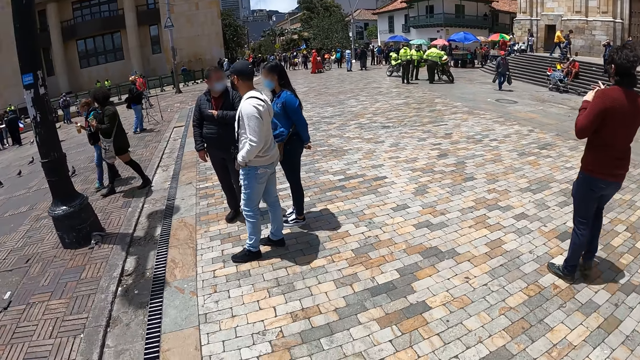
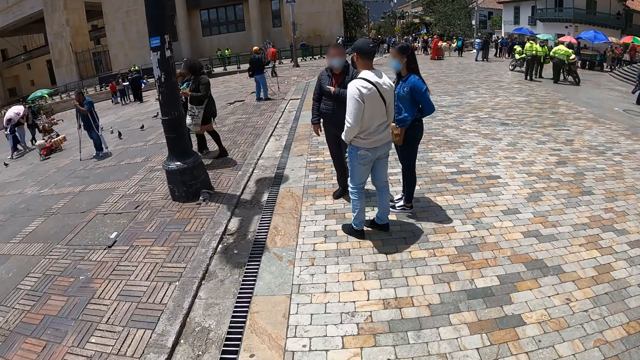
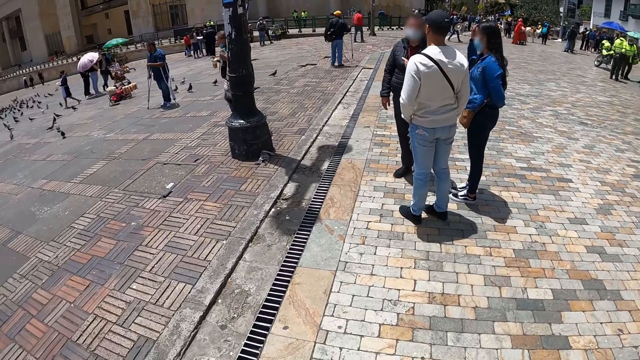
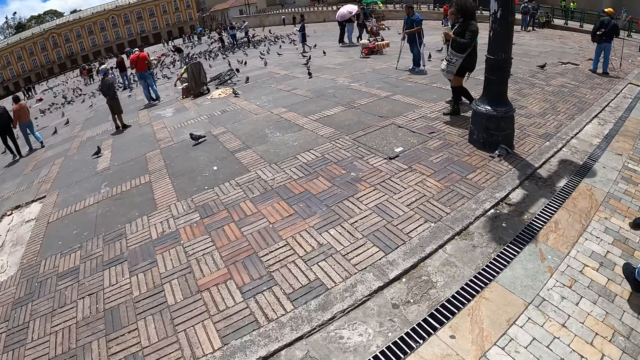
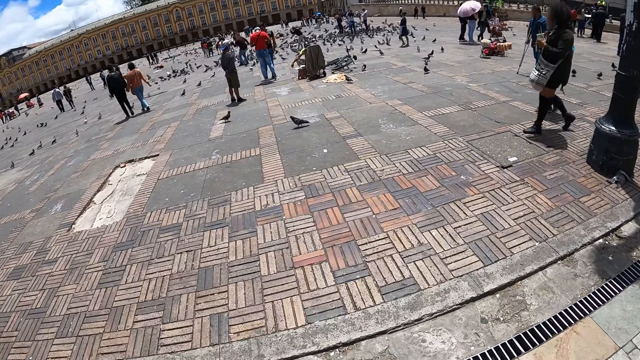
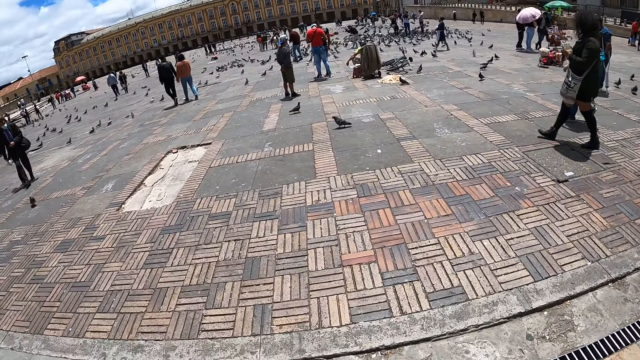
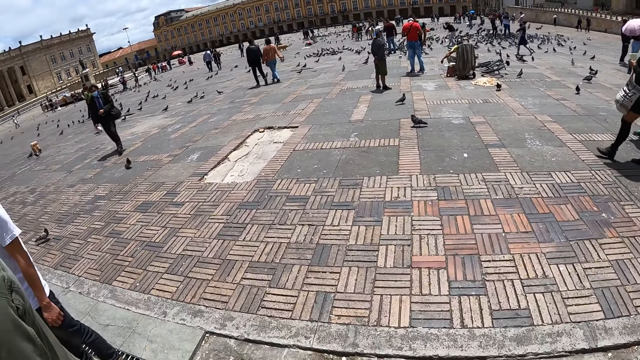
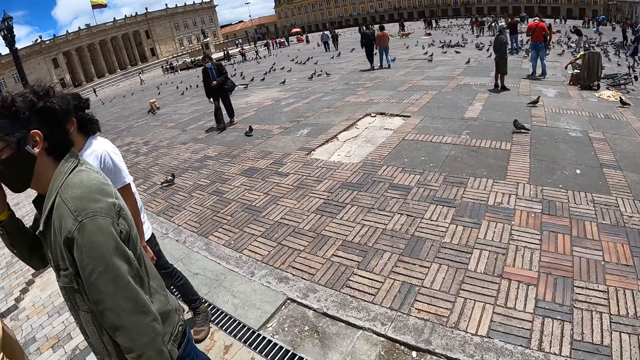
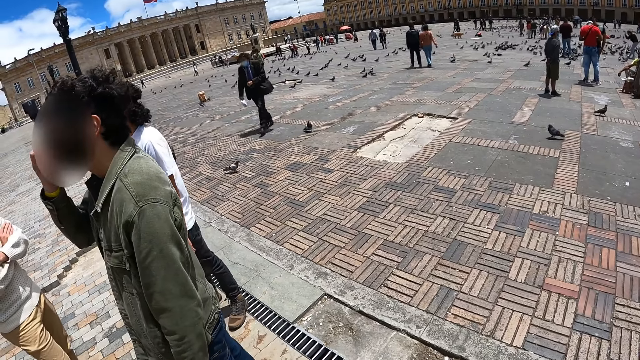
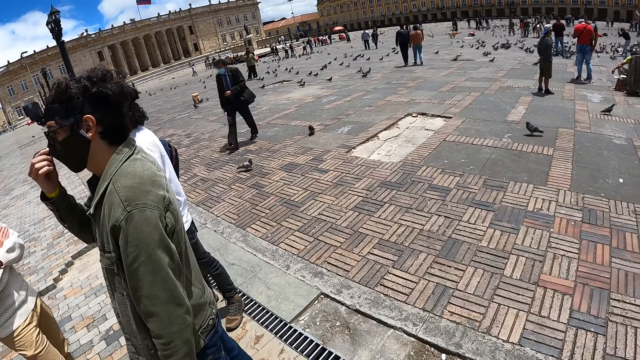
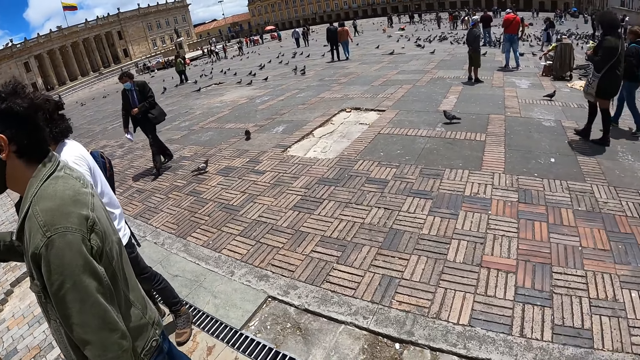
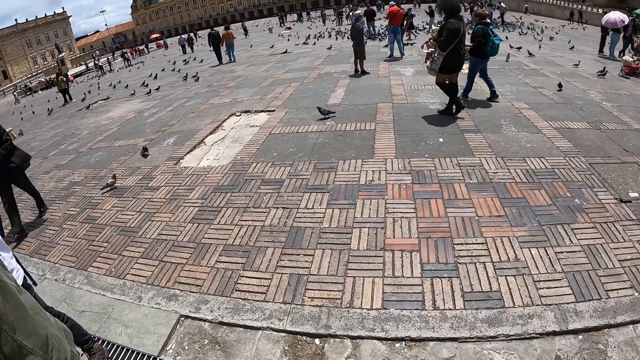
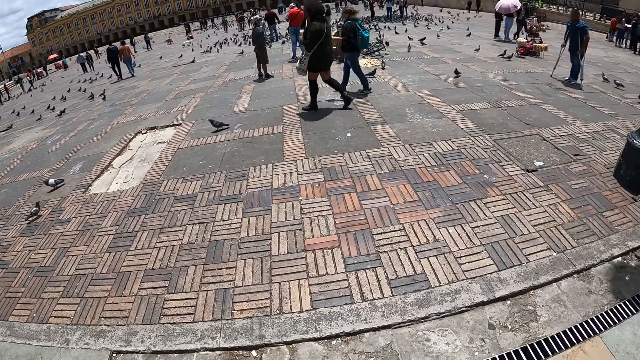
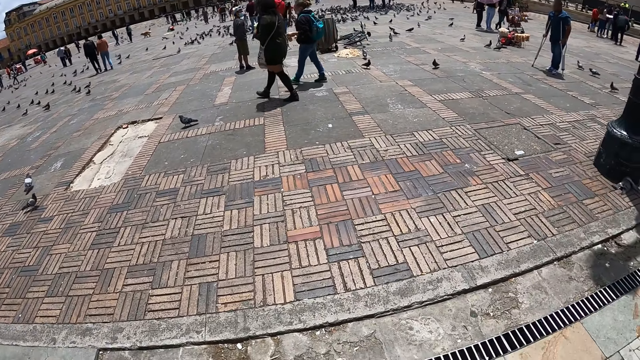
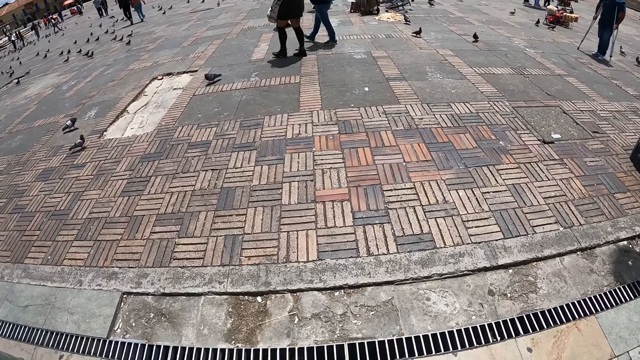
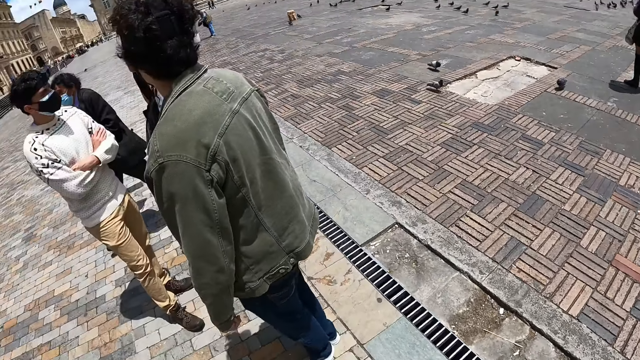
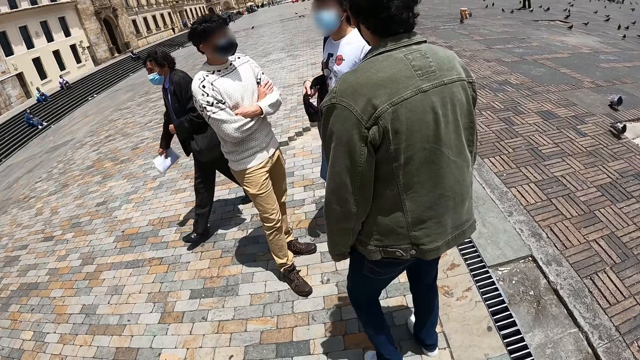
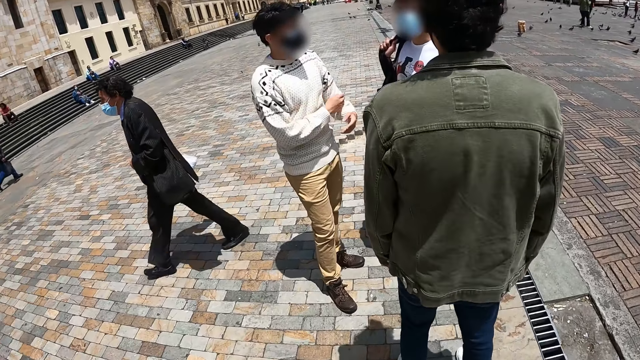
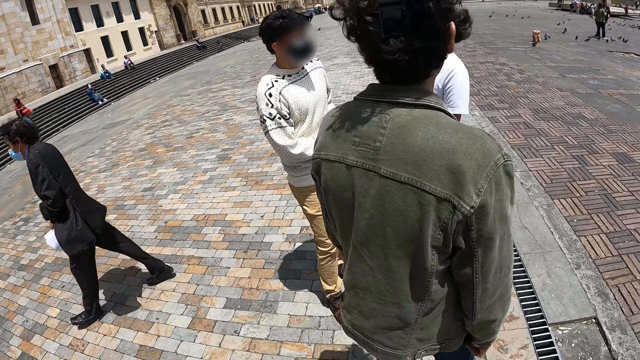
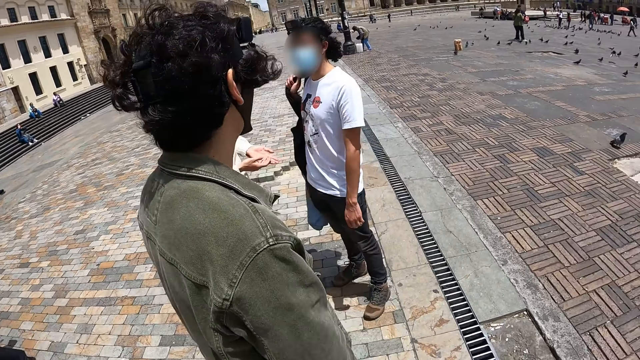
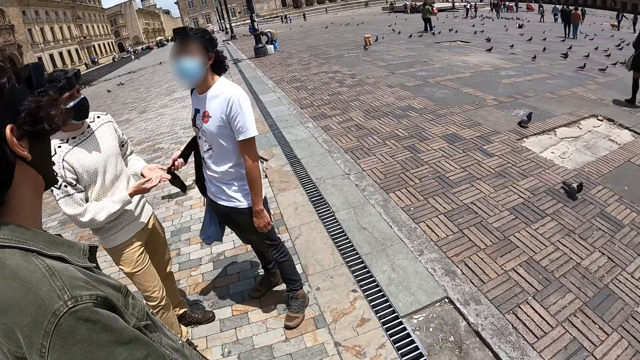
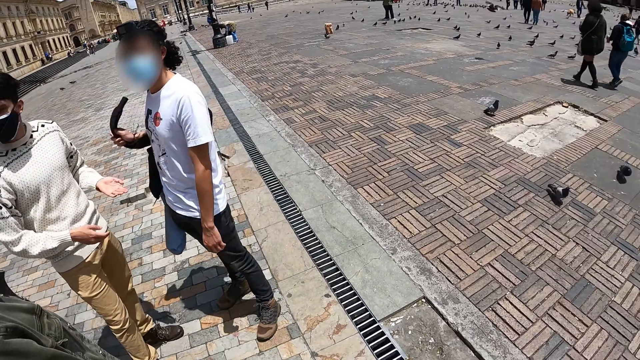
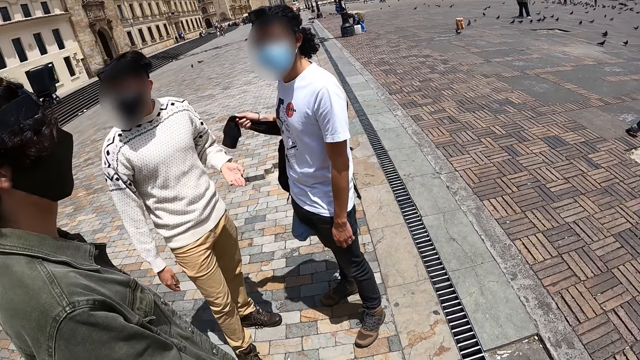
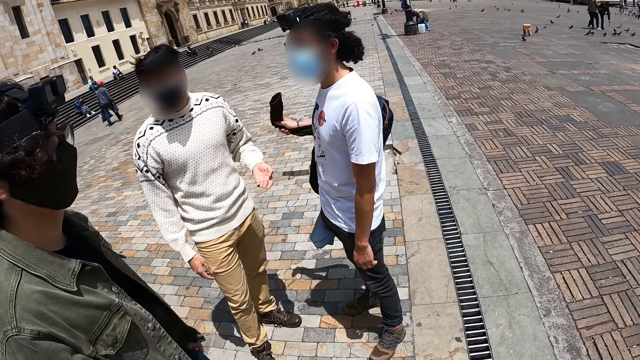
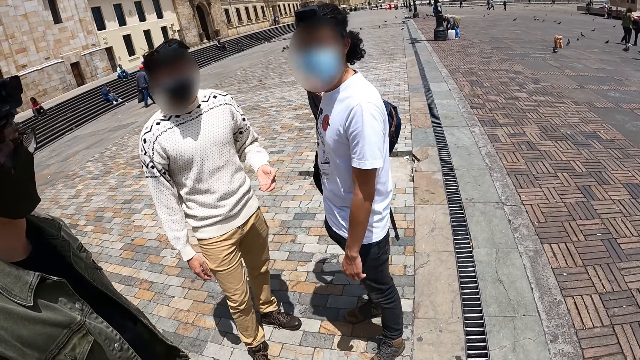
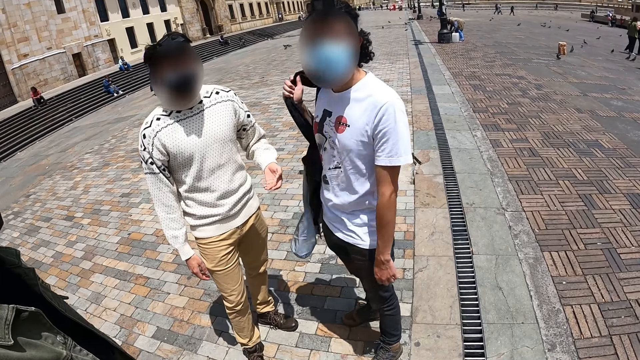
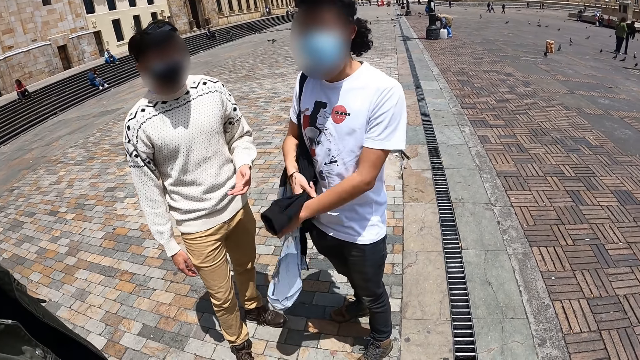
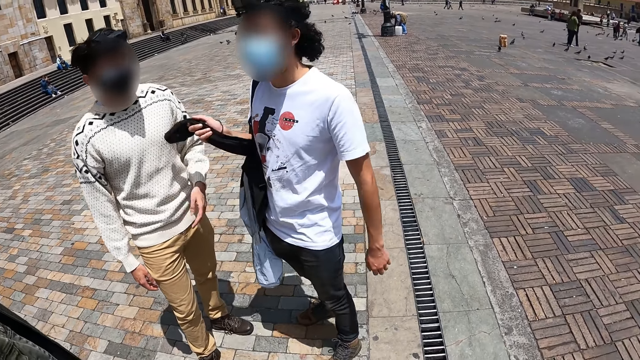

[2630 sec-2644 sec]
The camera wearer looks around. A person touches his face. A man swings his jacket.

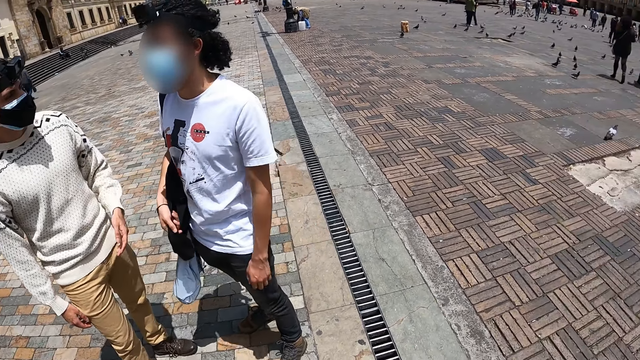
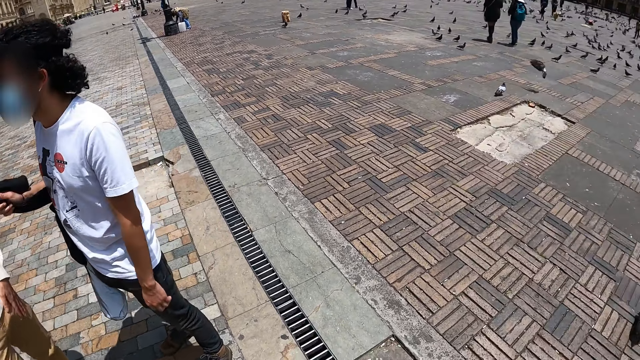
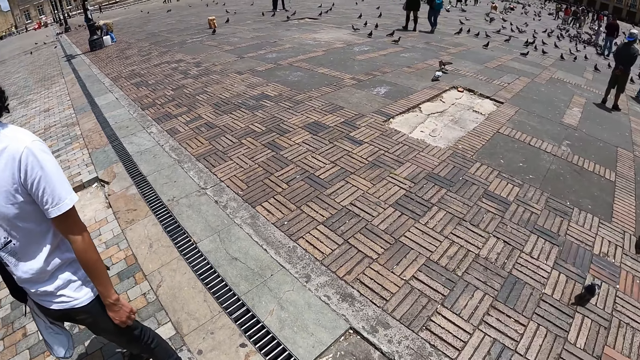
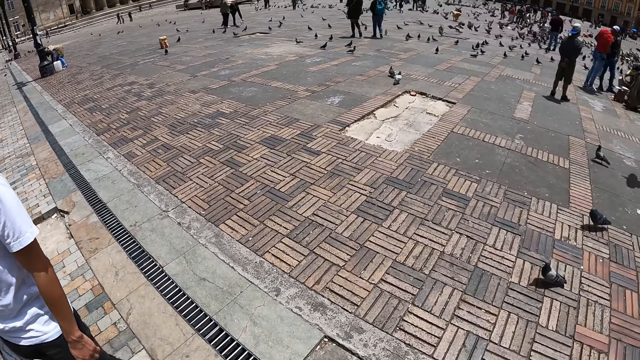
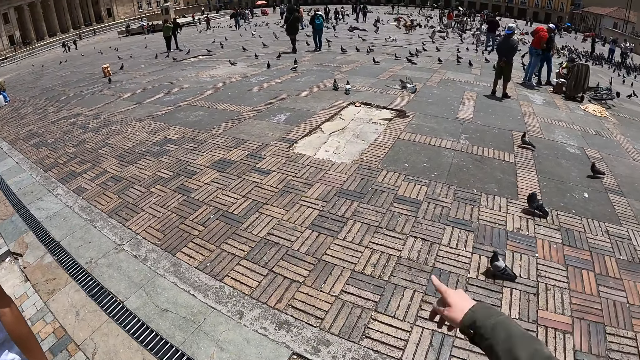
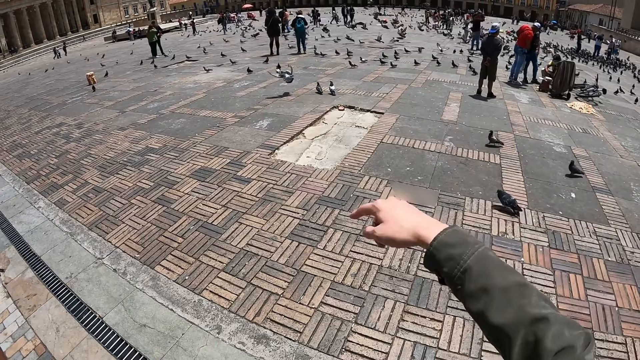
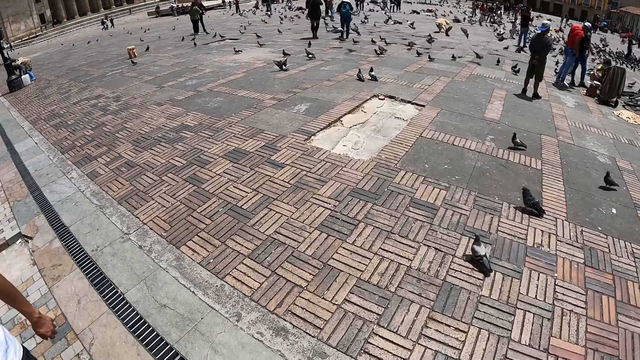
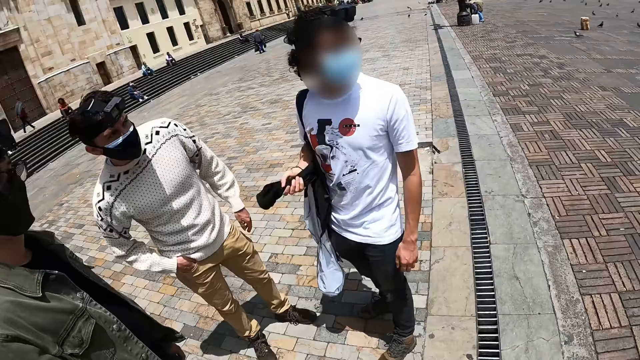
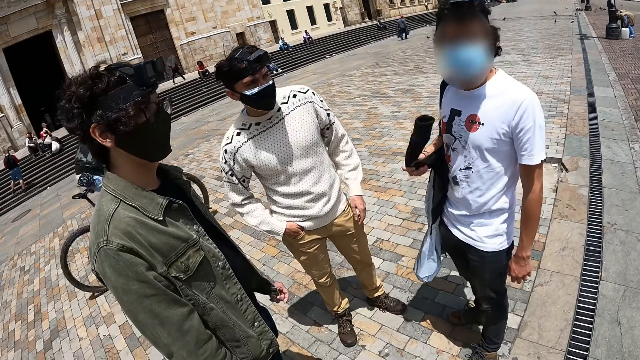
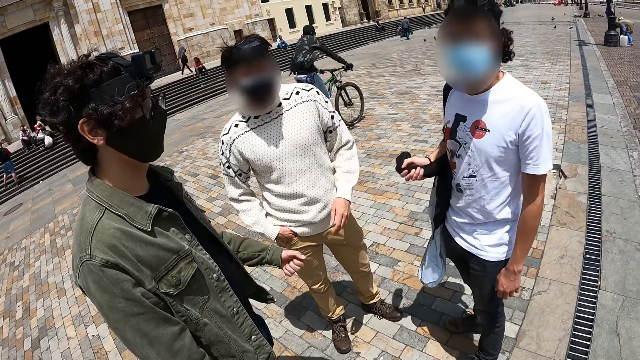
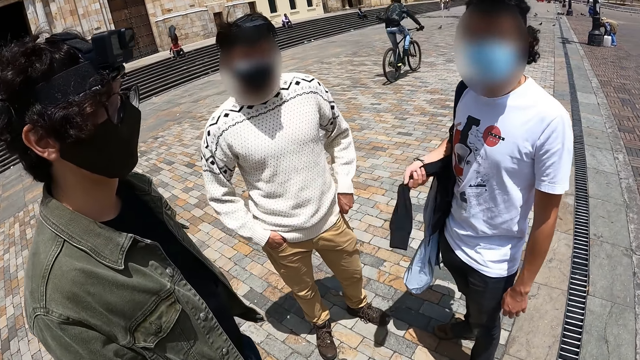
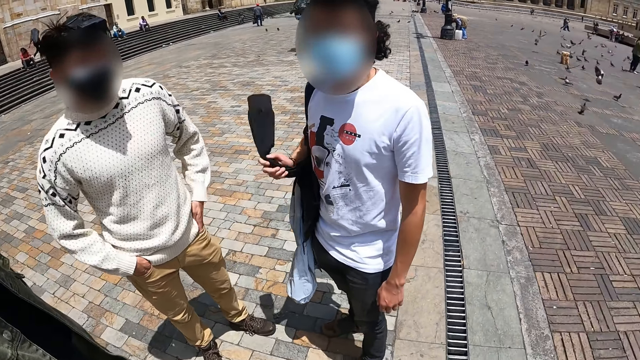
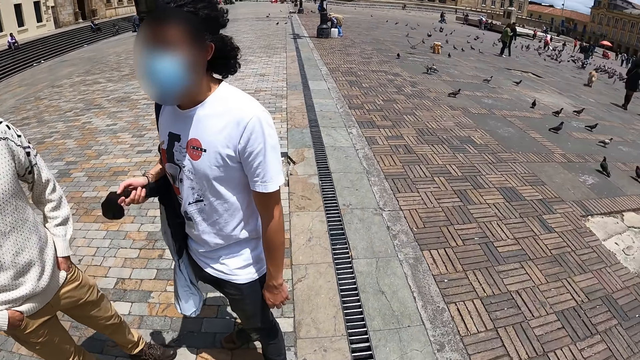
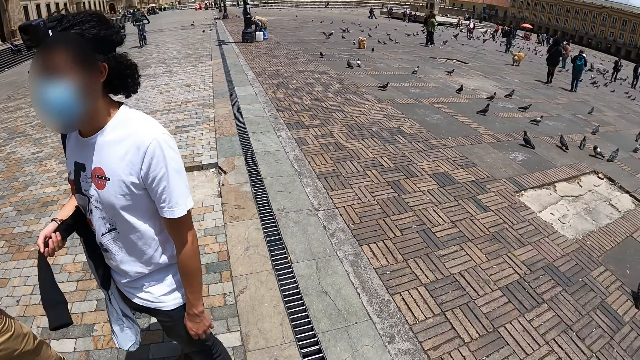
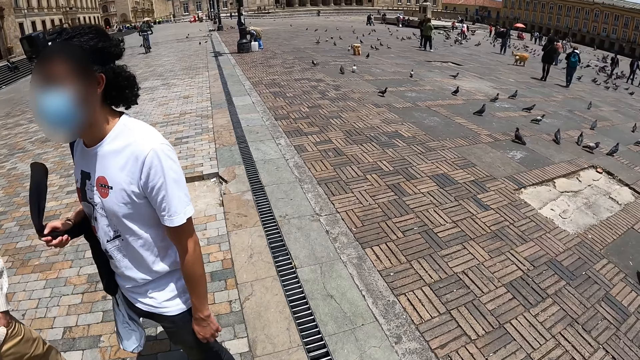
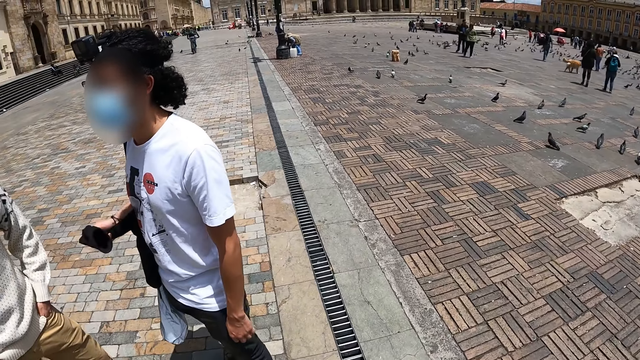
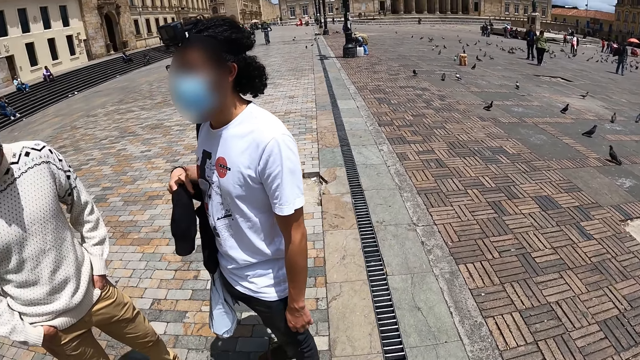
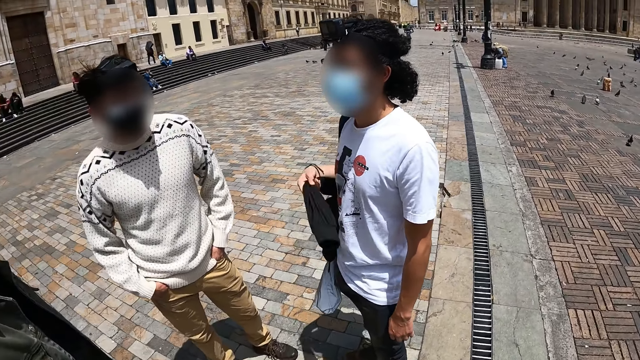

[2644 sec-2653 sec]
The camera wearer points ahead. They look around.
